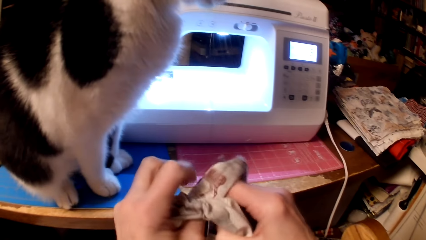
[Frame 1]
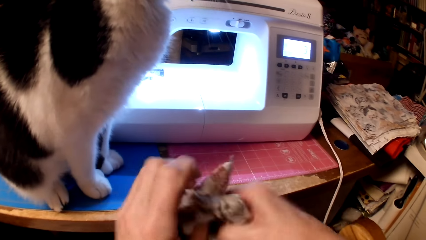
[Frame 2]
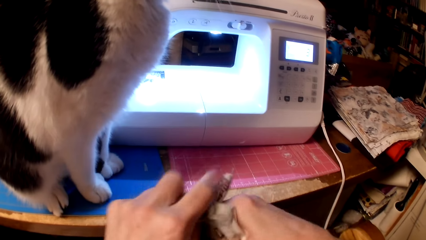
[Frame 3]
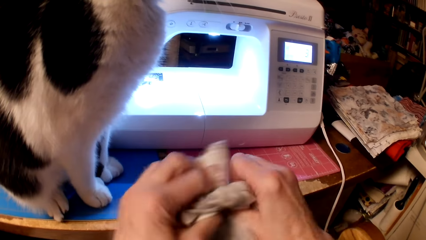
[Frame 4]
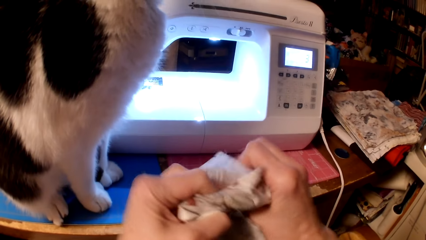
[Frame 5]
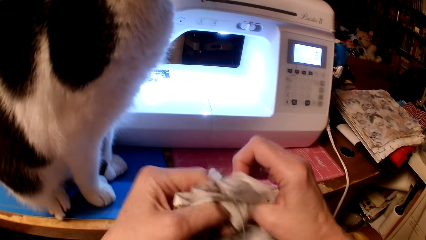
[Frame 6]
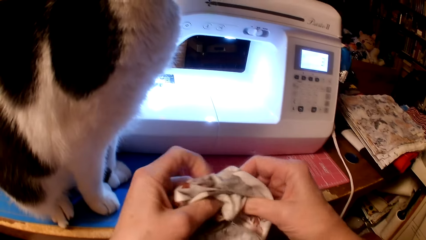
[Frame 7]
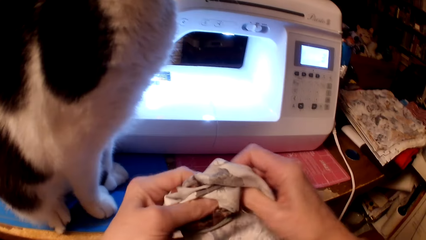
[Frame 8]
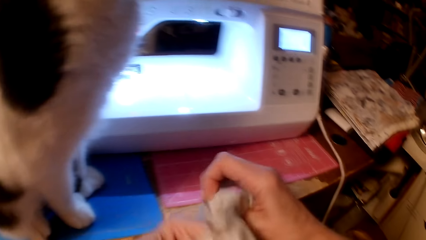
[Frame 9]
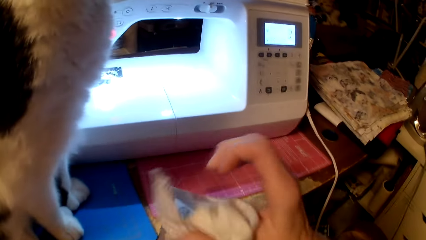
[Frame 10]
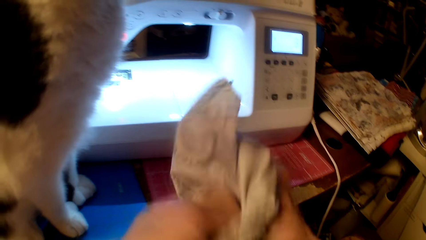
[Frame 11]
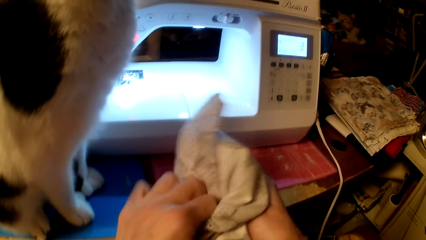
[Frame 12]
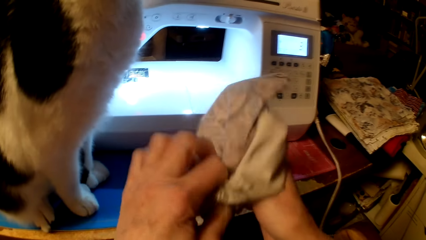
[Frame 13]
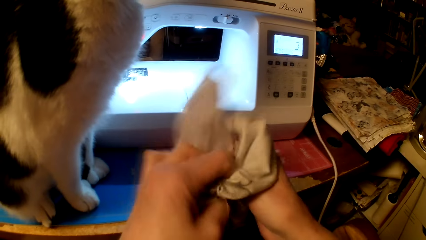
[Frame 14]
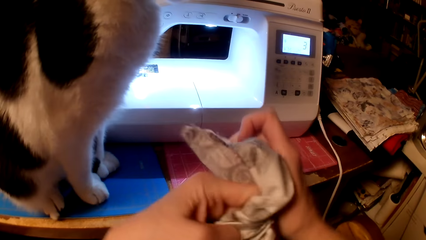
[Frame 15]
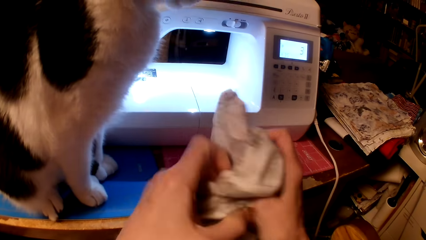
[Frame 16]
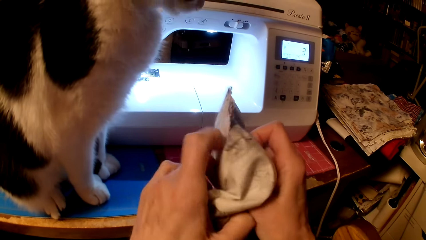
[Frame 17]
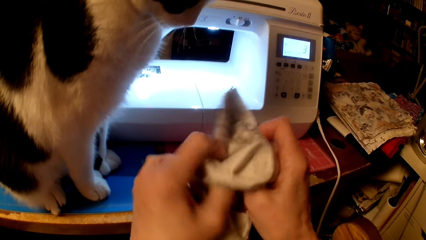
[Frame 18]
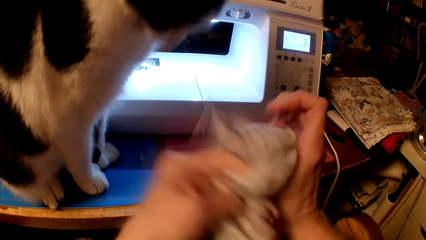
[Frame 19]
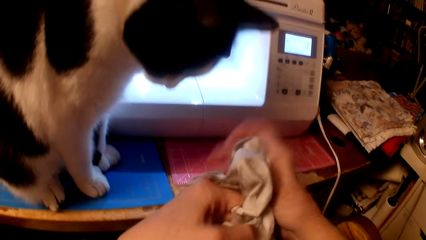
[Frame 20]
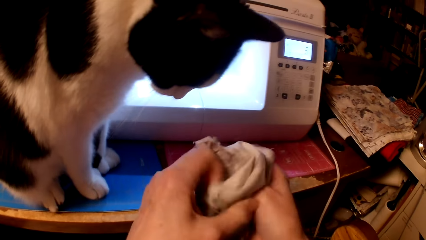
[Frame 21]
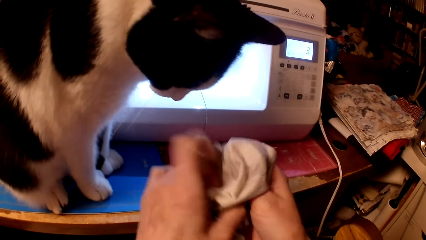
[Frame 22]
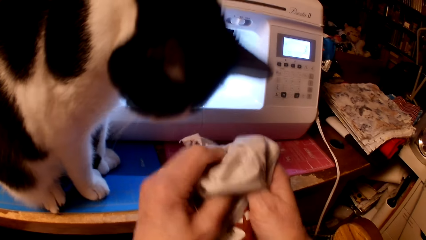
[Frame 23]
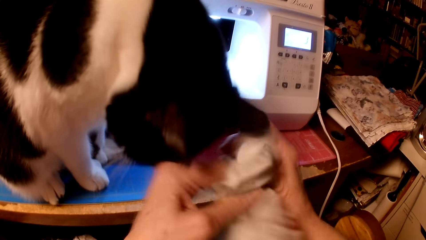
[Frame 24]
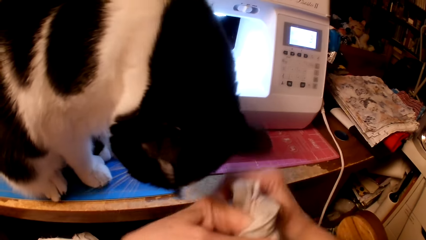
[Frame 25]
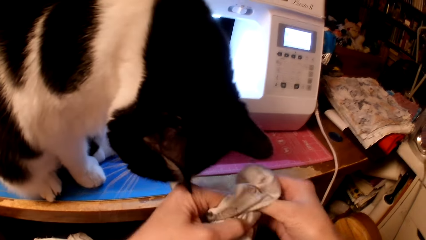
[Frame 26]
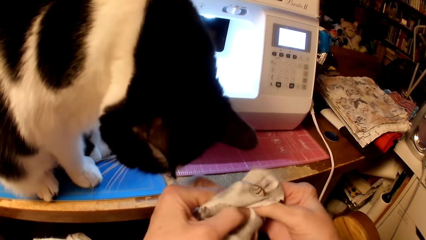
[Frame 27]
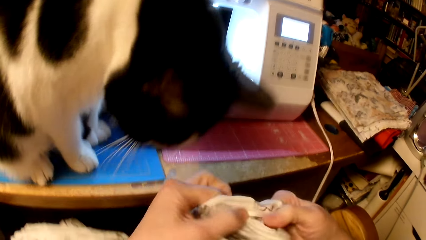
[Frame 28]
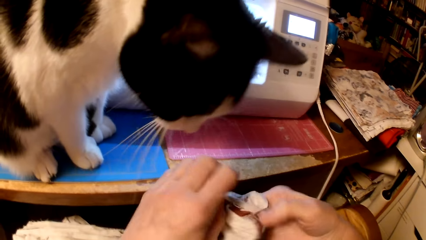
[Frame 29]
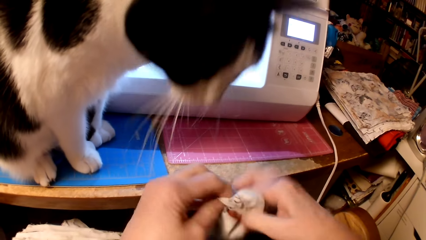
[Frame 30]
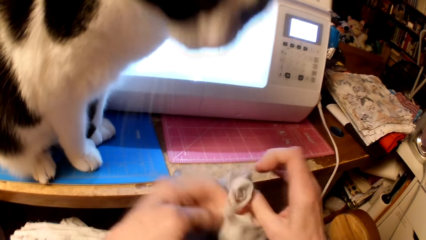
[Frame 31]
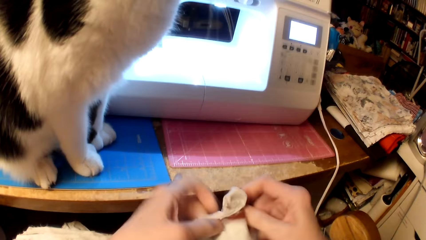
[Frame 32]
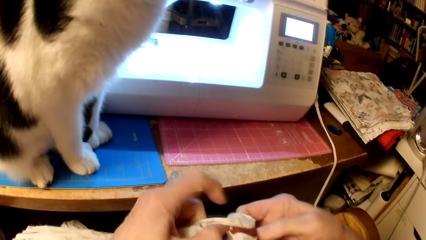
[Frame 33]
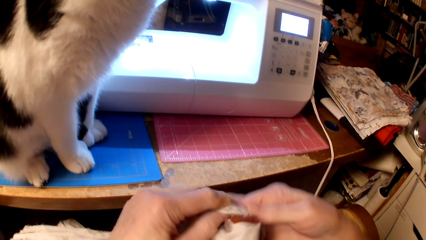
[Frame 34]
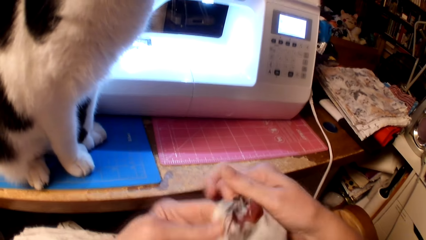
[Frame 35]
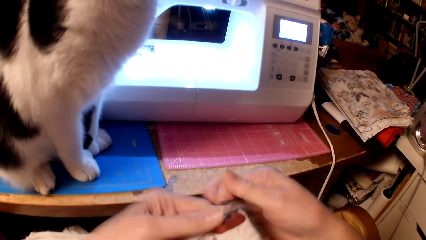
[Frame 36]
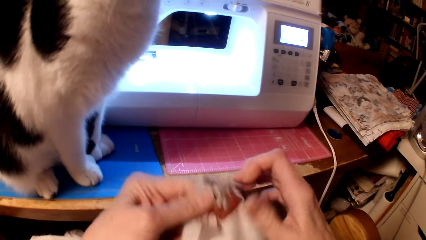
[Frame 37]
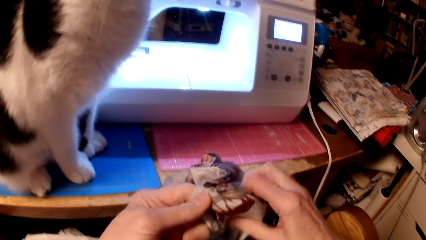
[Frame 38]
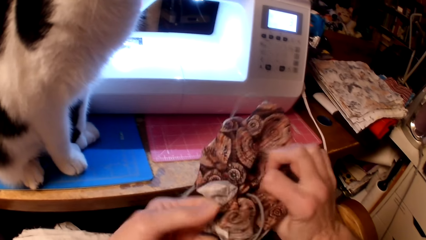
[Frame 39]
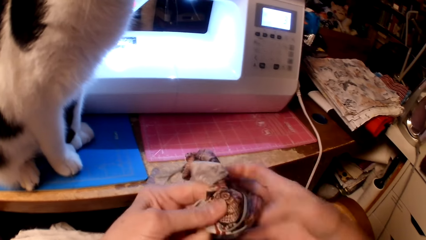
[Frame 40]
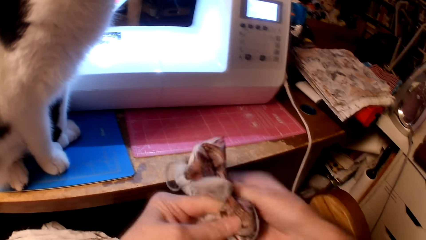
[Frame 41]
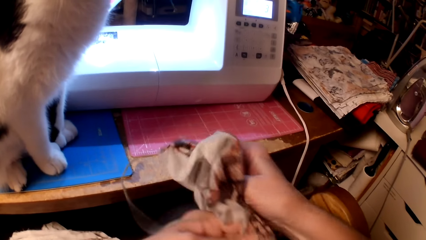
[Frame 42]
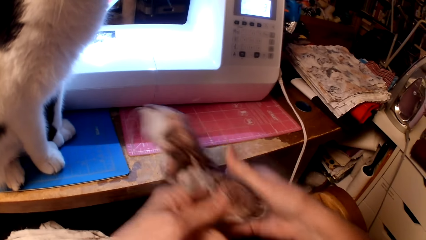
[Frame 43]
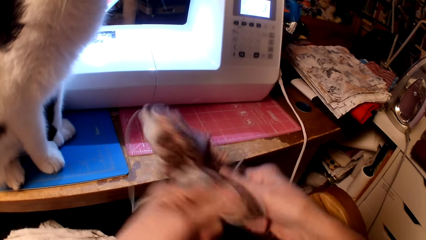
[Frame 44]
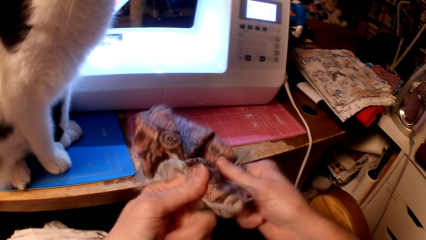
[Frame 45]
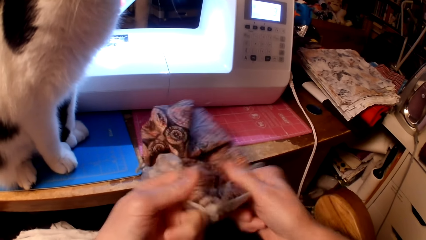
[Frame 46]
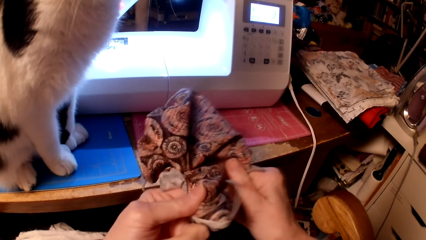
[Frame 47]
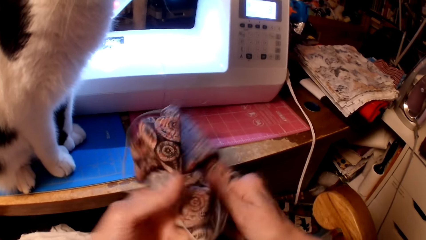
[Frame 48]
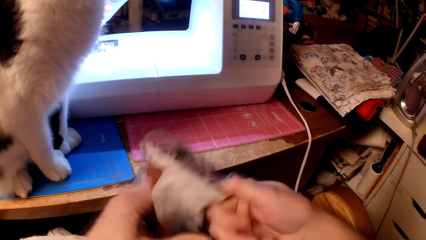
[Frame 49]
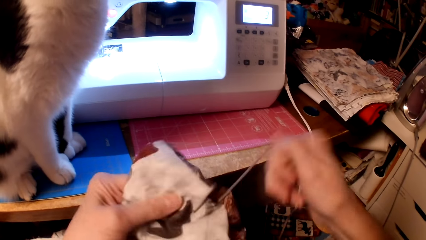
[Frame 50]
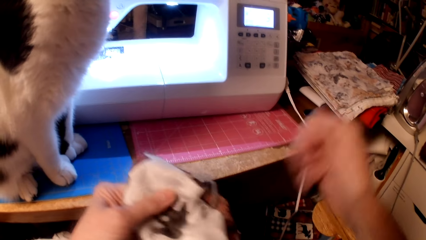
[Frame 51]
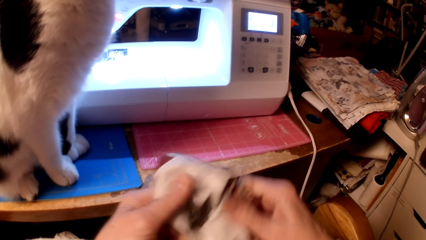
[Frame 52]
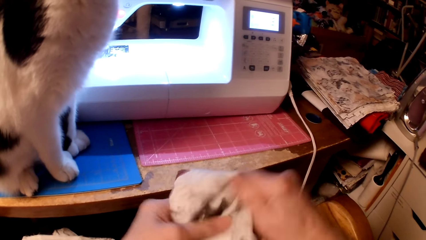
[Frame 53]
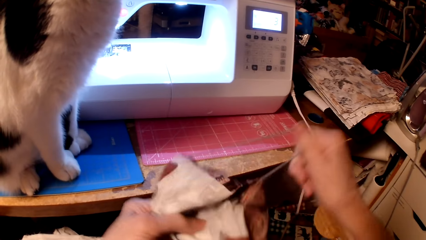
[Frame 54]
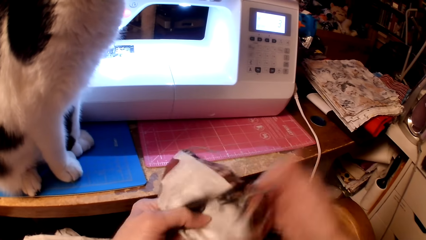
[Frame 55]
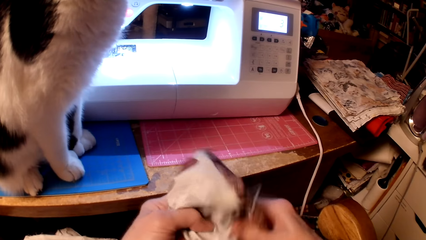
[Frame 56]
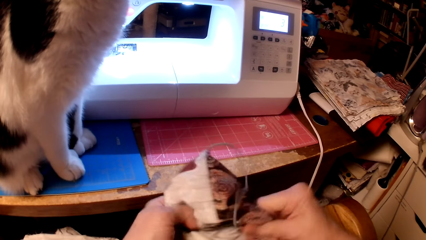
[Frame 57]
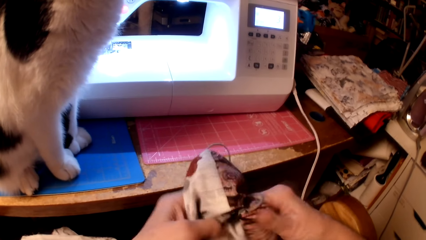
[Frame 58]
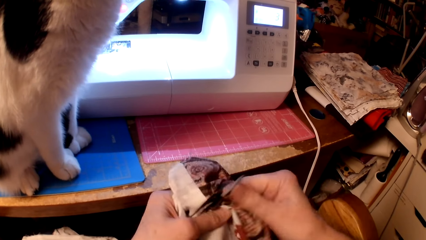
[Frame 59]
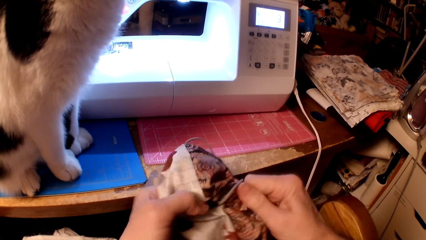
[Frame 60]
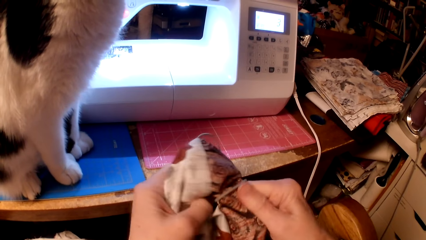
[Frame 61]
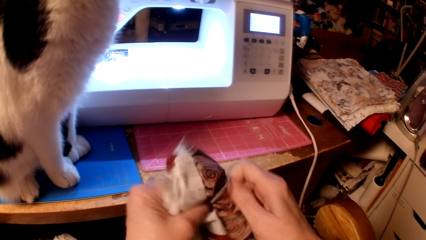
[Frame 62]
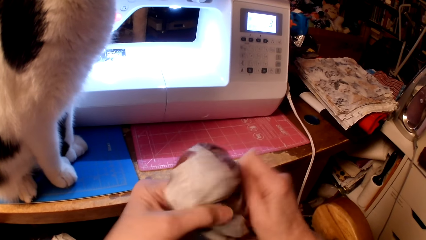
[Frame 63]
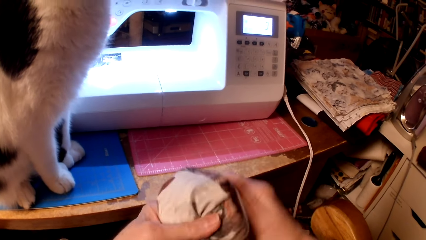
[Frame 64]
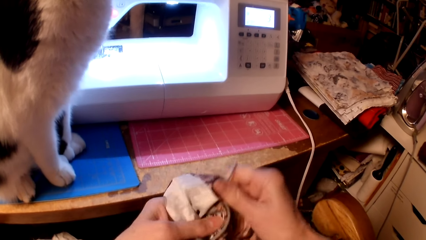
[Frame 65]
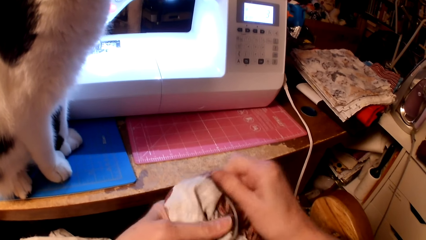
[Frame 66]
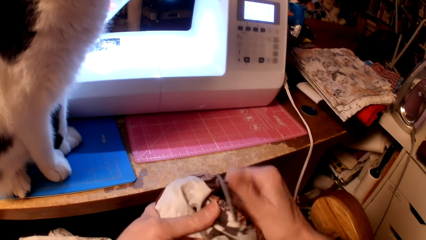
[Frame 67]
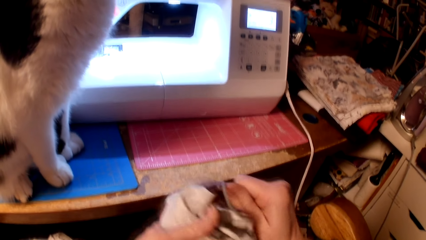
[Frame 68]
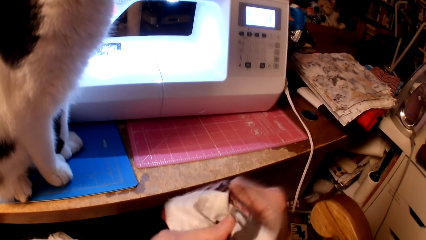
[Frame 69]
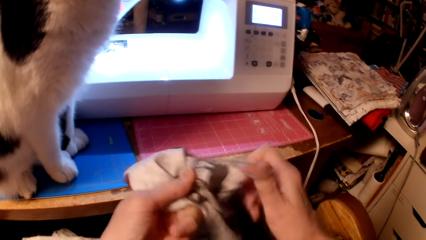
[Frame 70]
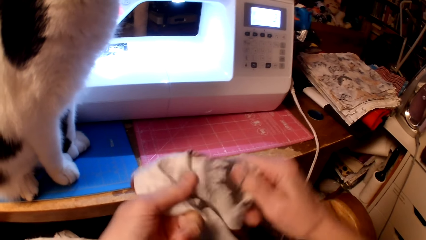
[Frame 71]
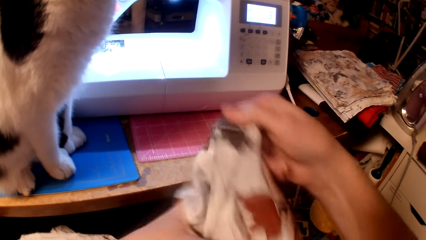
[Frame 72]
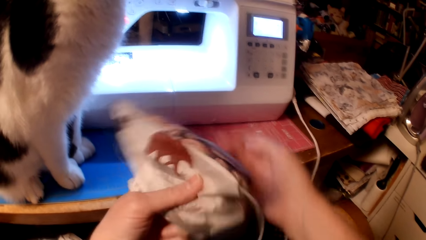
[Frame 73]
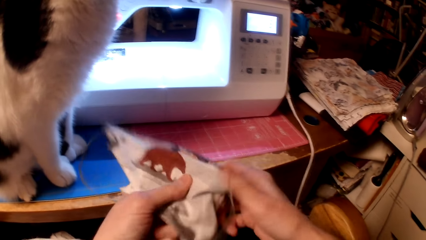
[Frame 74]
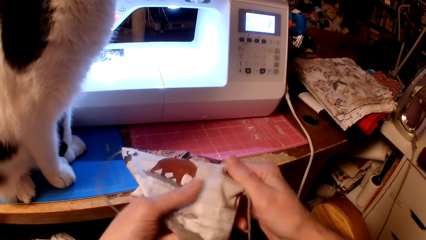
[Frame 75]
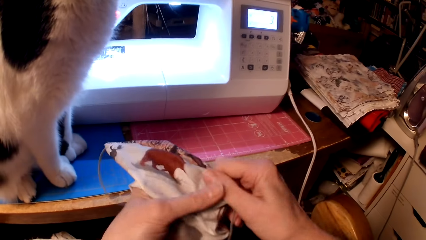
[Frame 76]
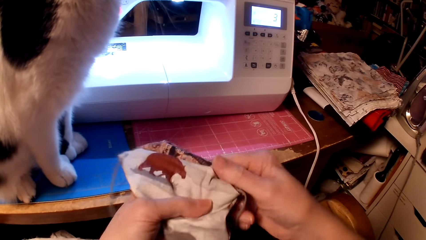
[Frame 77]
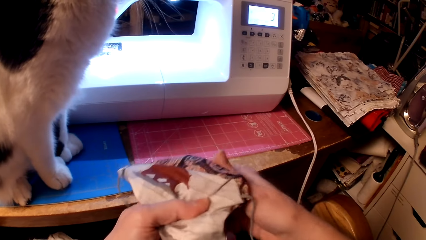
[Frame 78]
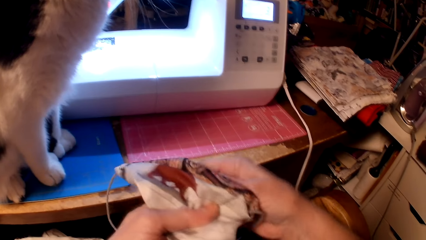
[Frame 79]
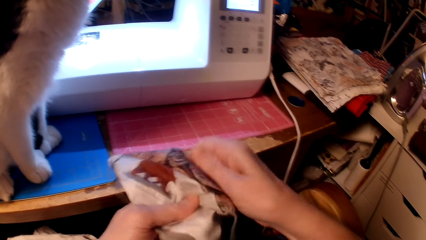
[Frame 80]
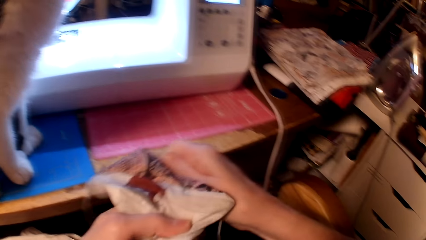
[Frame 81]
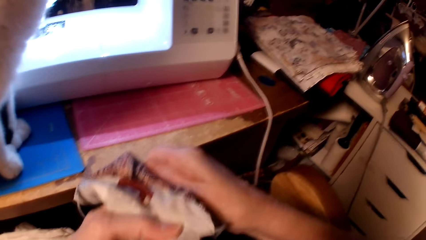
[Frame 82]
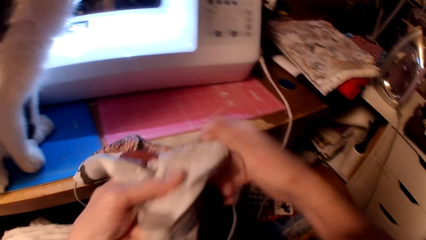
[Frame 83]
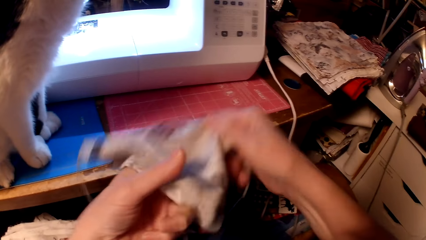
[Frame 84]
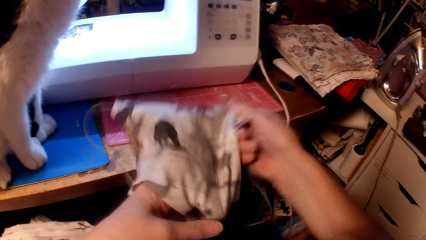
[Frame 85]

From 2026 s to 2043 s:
The camera wearer turns a pillow cushion inside out.
